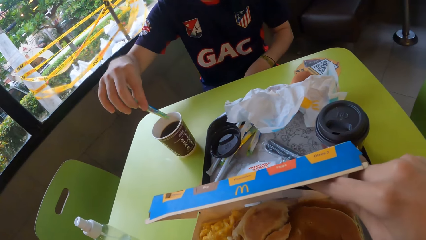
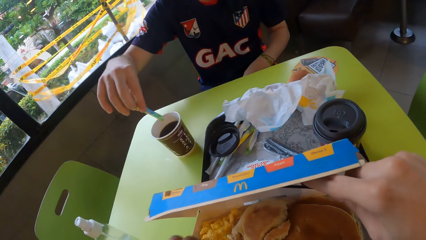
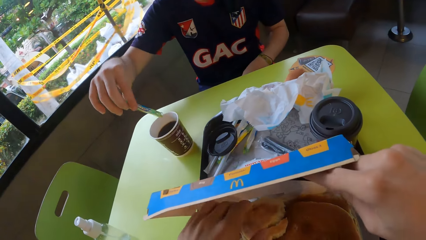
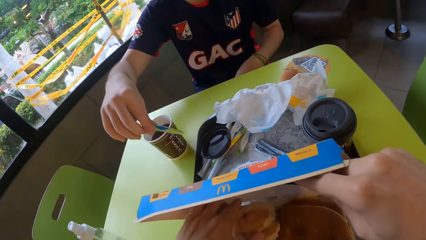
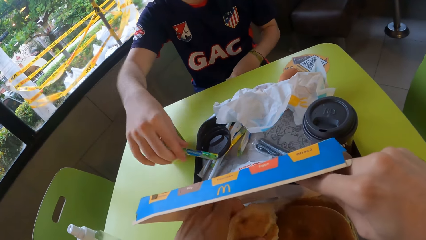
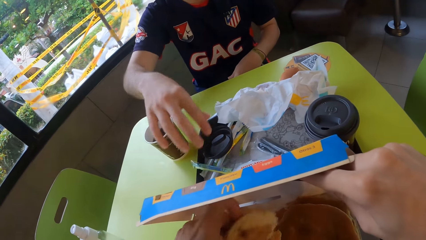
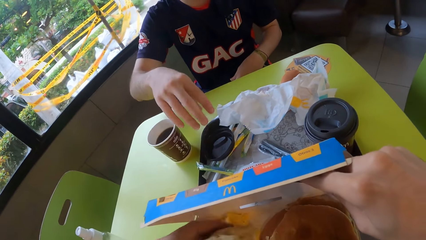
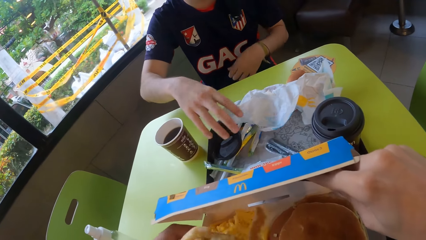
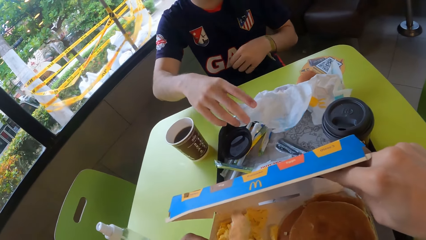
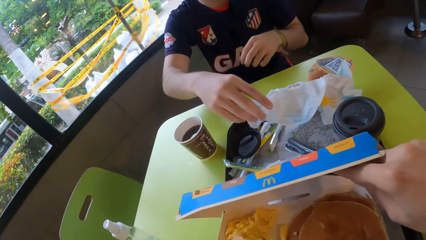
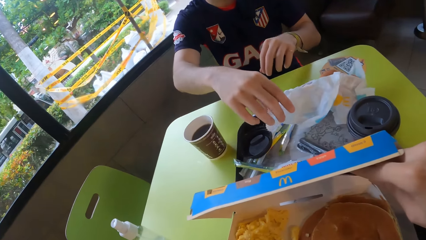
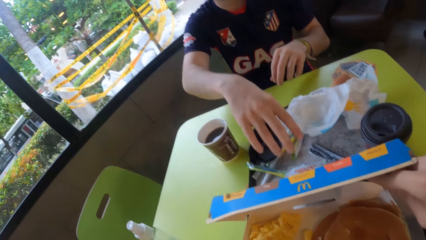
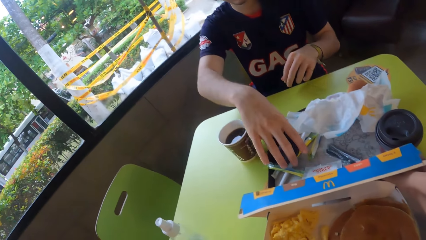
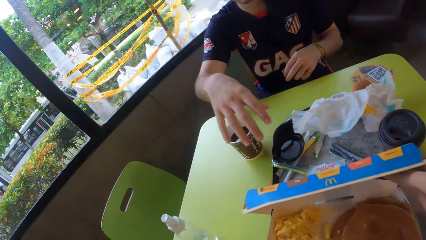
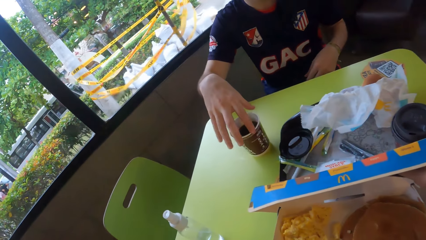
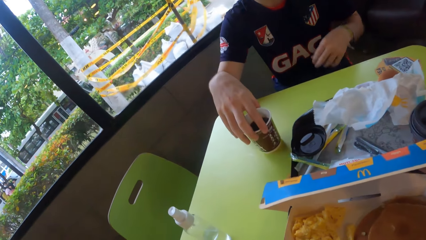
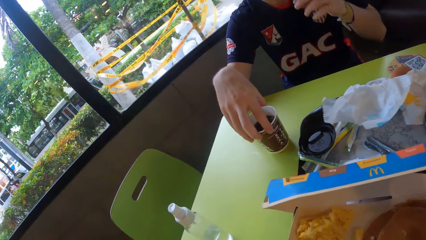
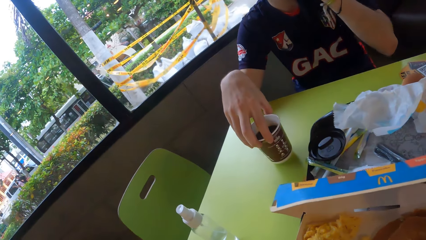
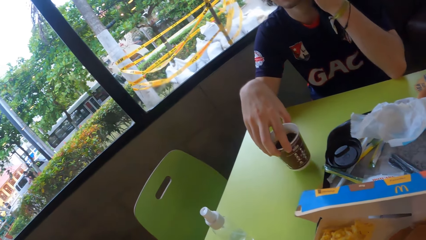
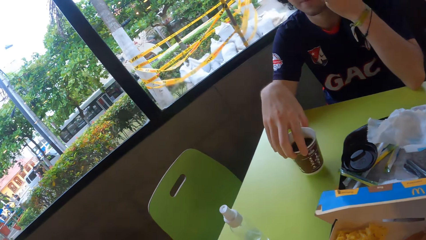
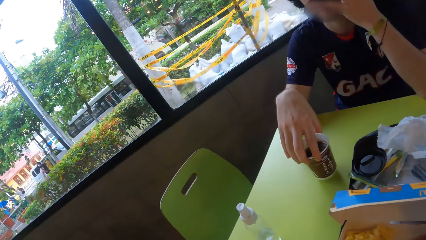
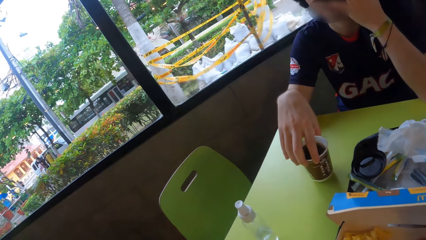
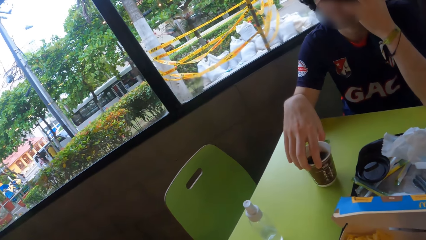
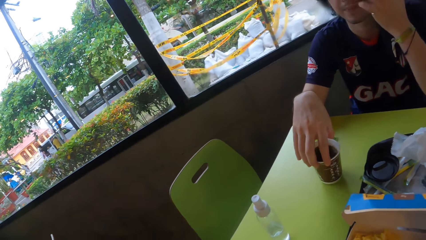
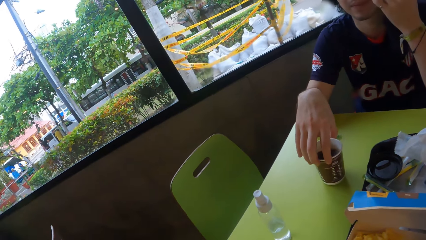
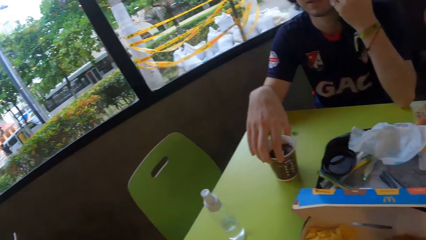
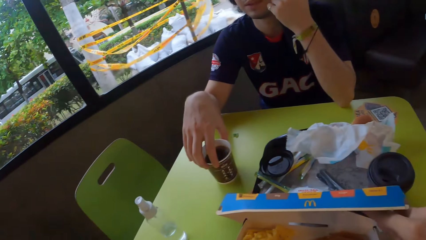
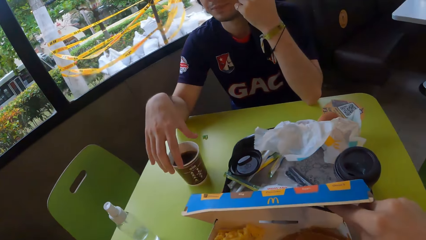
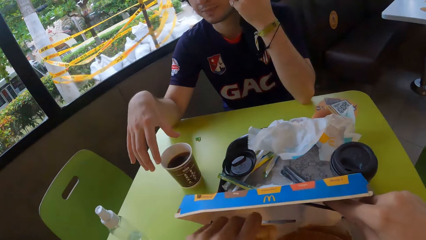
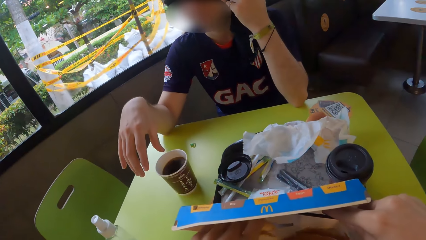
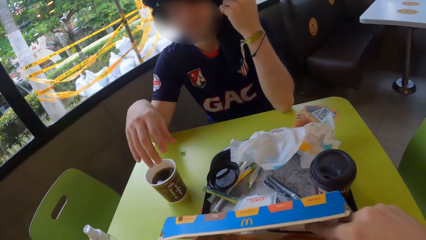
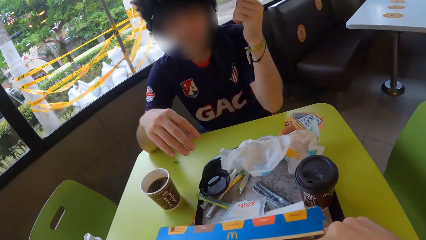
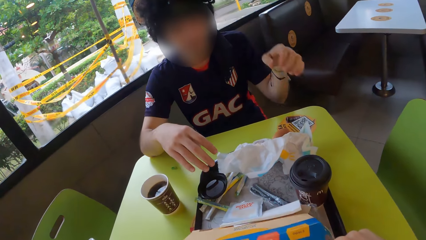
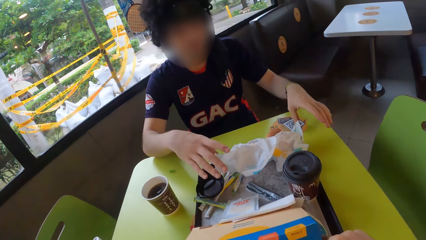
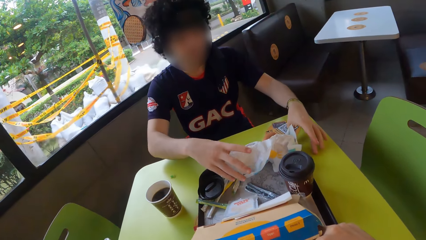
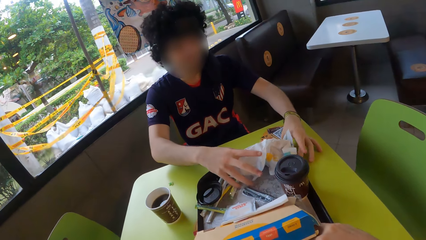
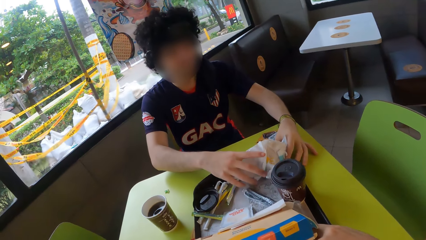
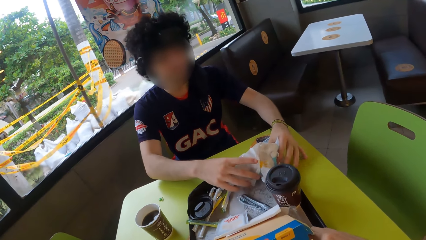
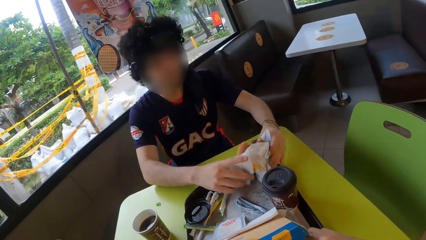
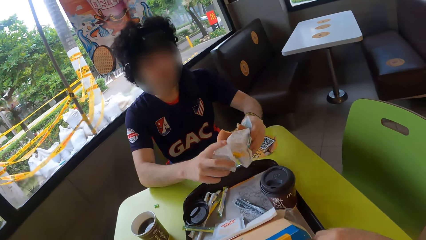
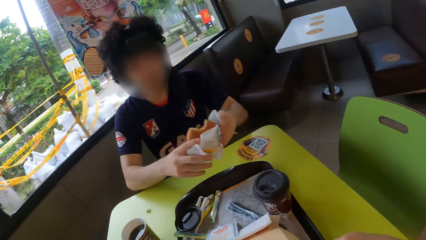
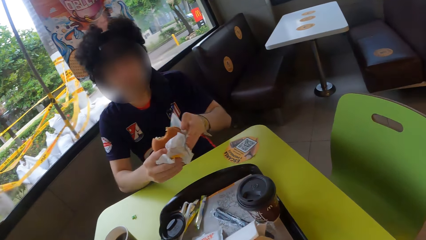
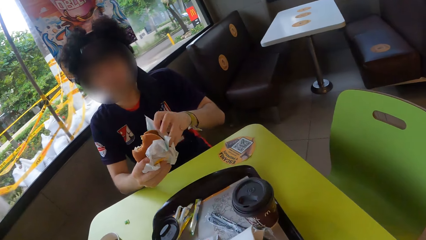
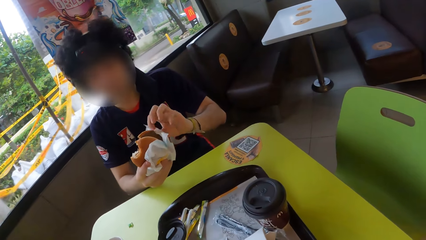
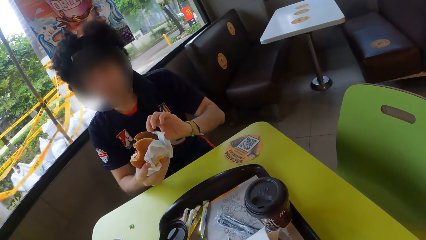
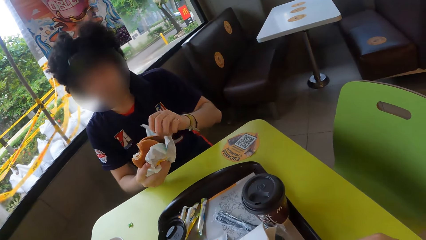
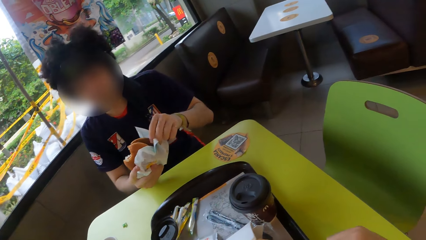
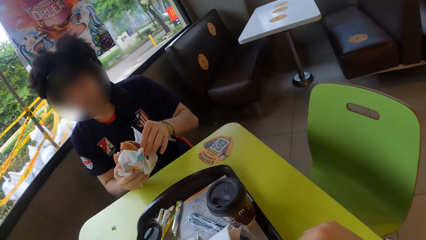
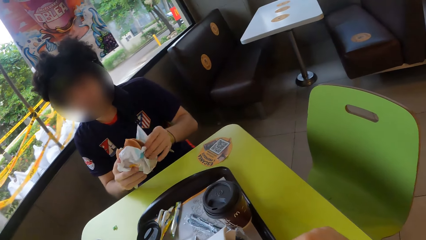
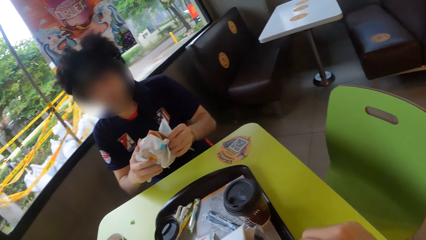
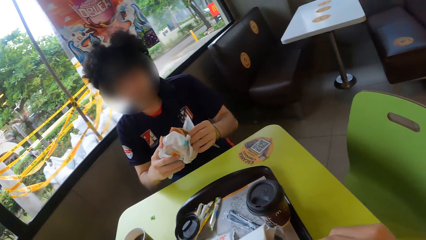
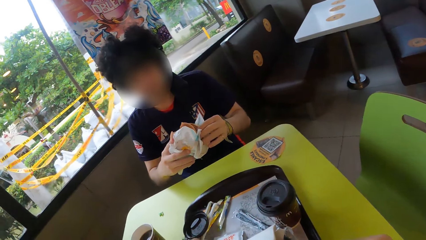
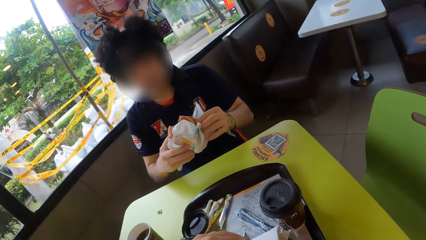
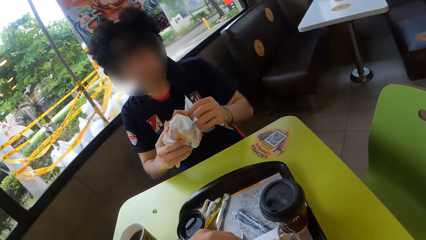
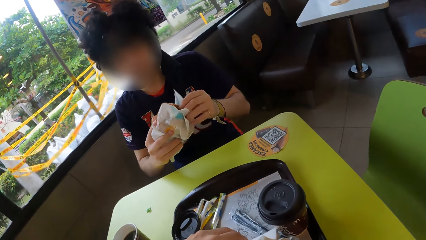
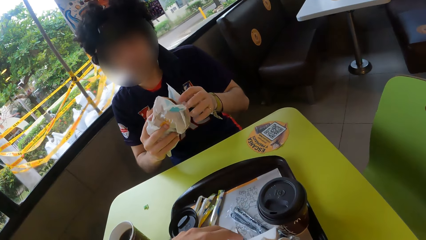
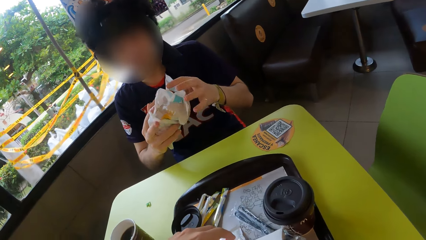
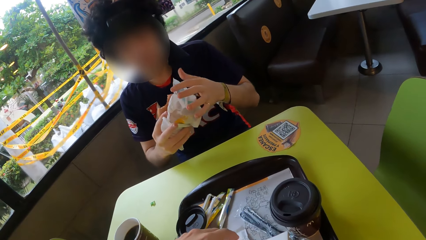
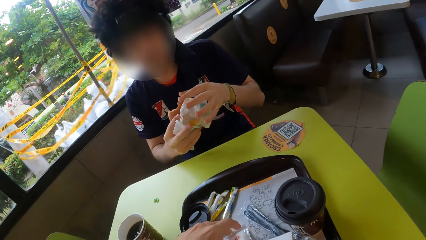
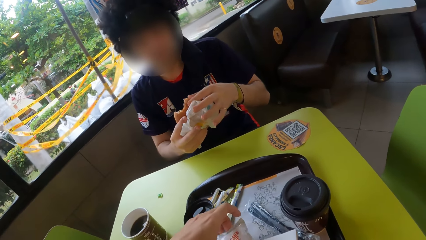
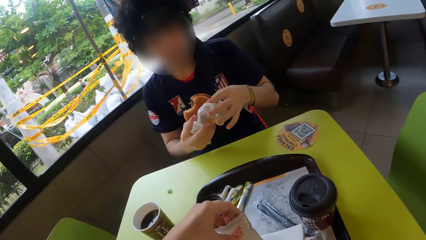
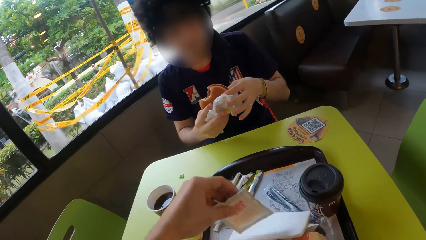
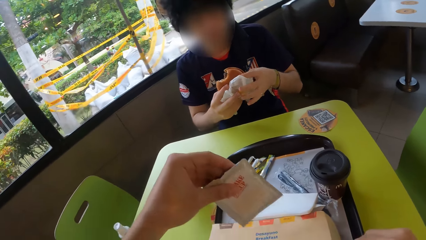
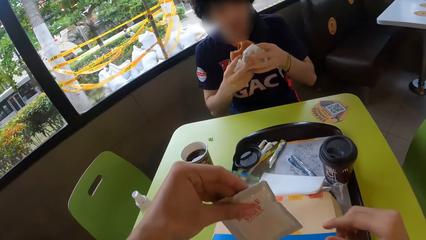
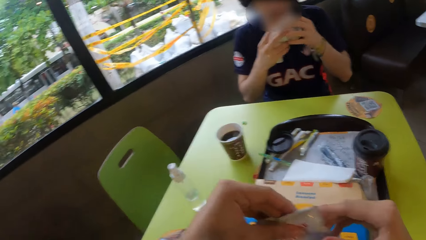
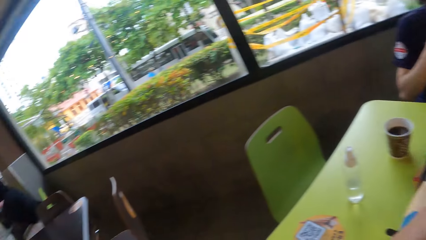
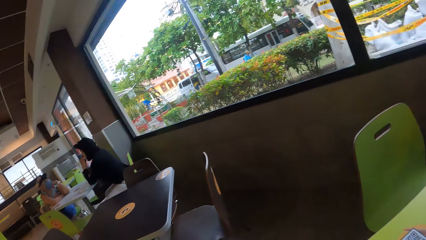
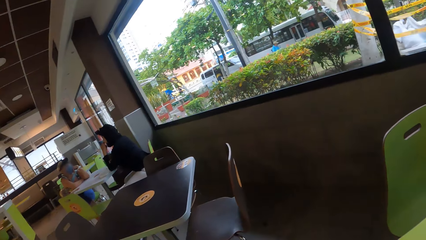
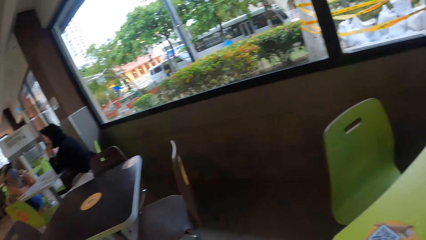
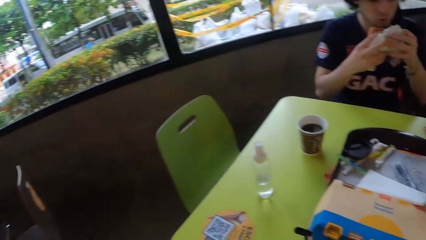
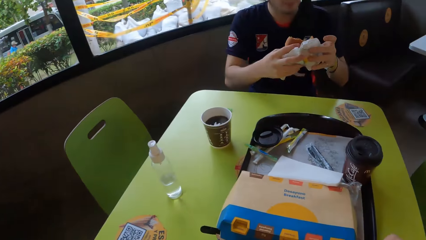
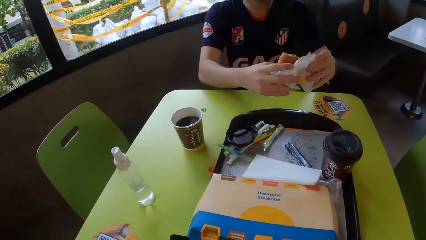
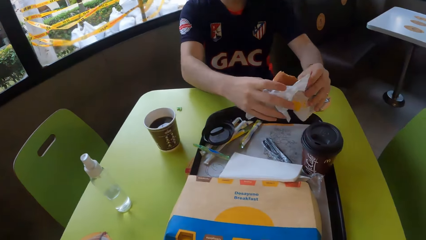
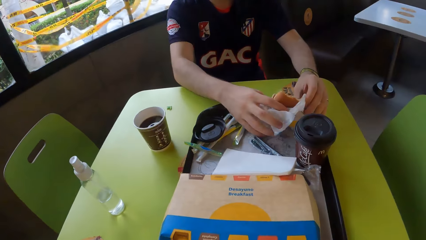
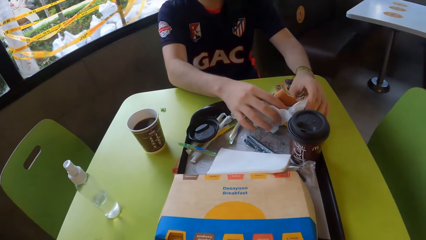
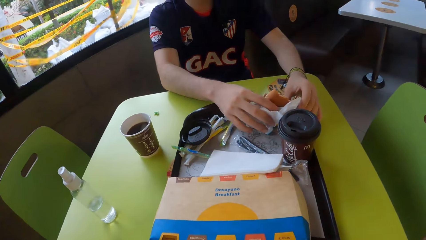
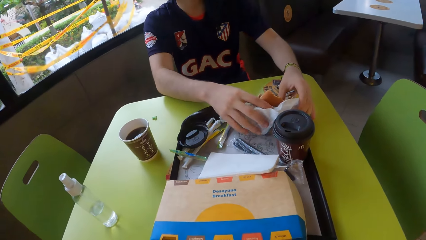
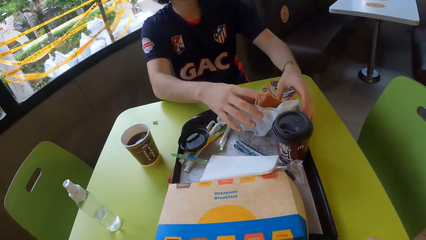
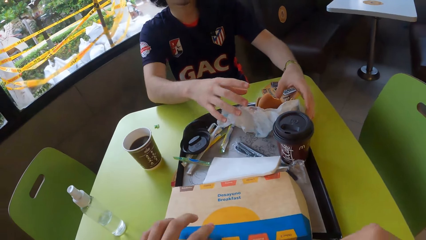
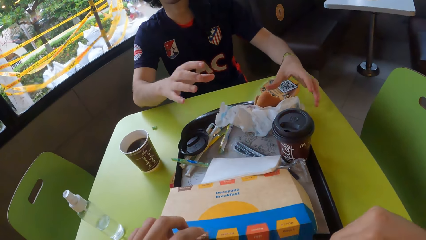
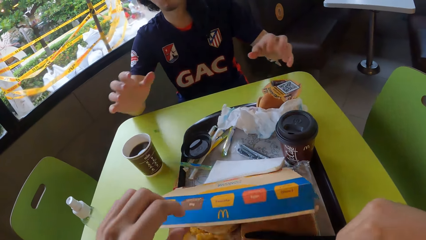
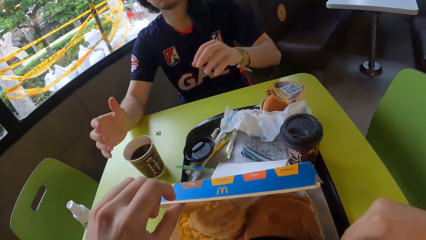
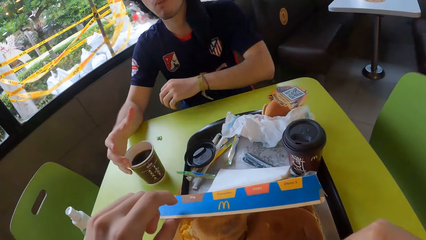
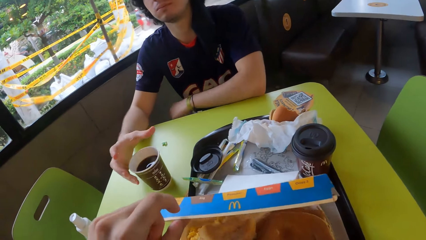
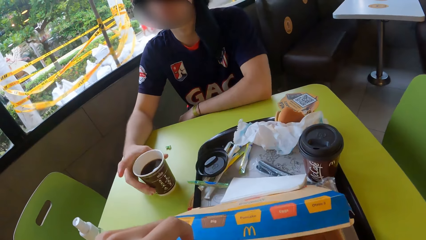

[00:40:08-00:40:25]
The camera wearer picks a snack. A man shakes the coffee tumbler. He picks a snack and eats the burger. The camera wearer picks a packet of sugar. The man puts down the burger.
